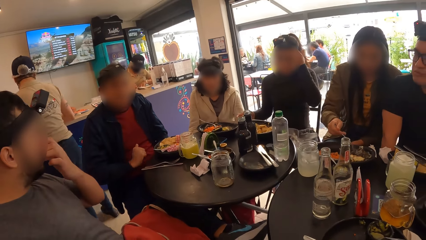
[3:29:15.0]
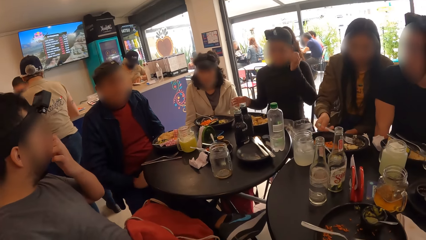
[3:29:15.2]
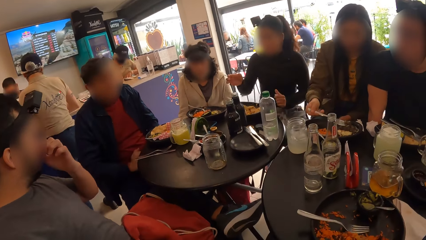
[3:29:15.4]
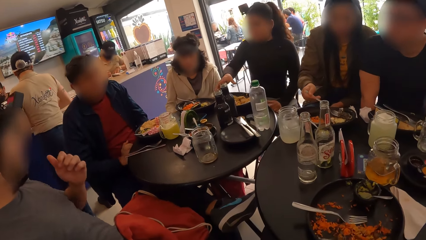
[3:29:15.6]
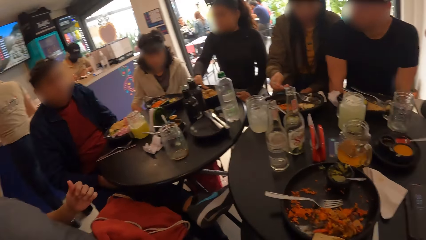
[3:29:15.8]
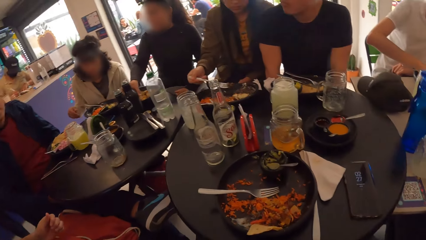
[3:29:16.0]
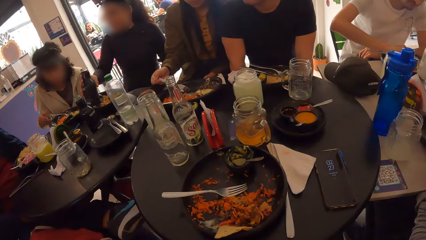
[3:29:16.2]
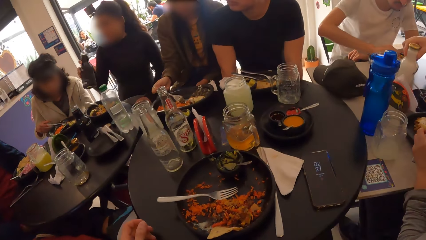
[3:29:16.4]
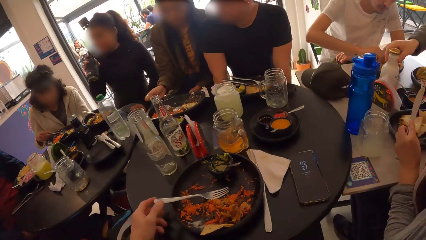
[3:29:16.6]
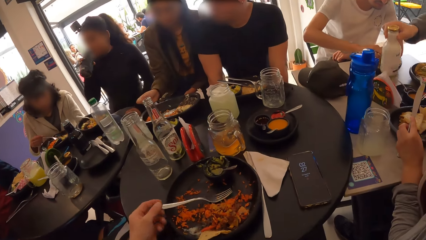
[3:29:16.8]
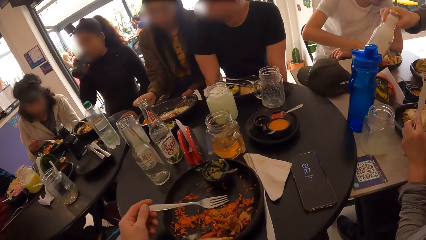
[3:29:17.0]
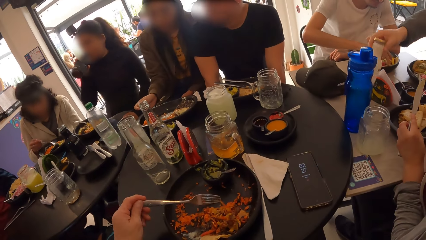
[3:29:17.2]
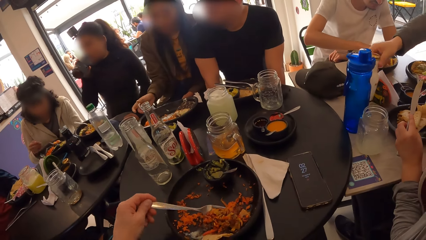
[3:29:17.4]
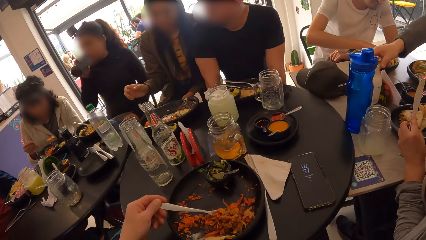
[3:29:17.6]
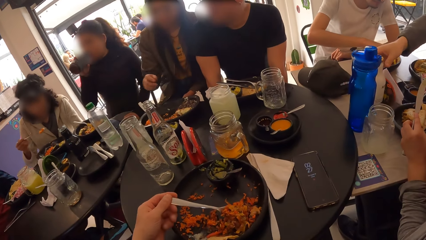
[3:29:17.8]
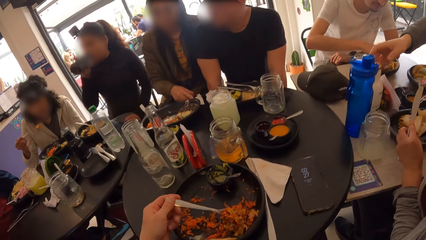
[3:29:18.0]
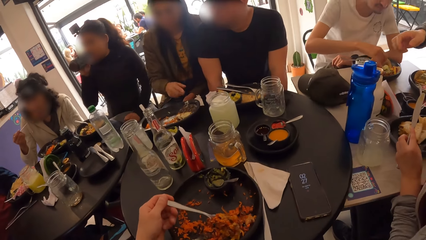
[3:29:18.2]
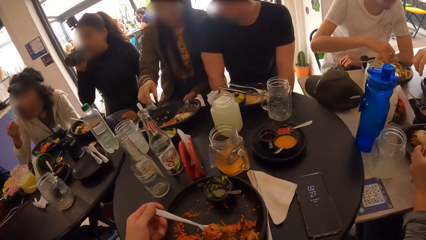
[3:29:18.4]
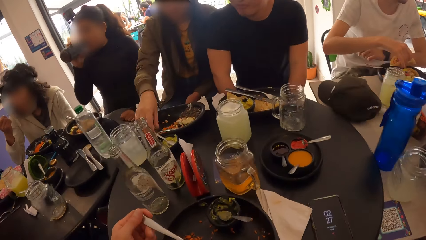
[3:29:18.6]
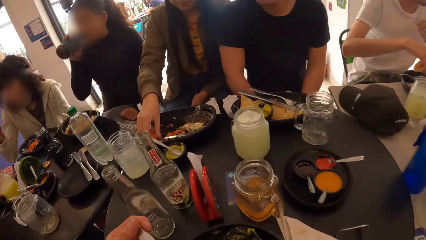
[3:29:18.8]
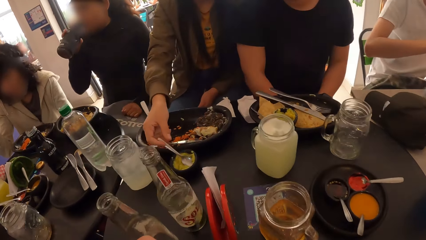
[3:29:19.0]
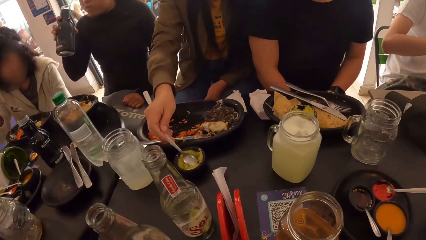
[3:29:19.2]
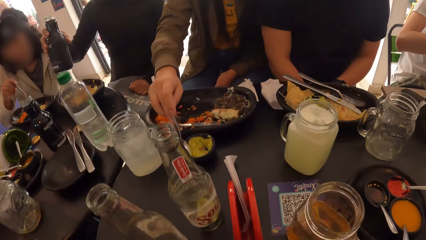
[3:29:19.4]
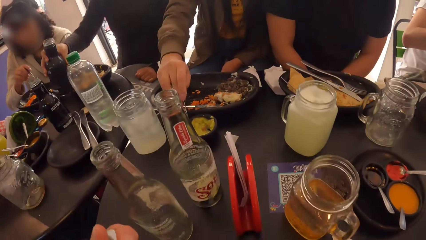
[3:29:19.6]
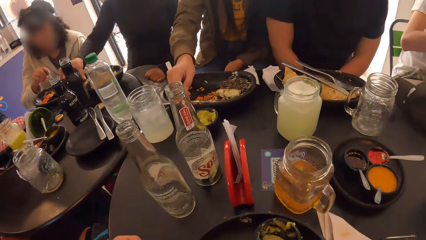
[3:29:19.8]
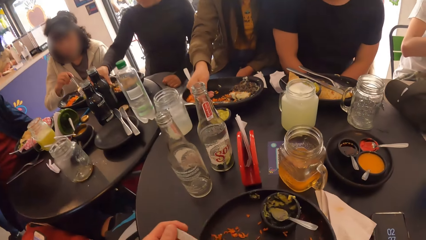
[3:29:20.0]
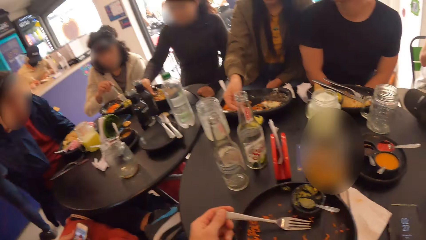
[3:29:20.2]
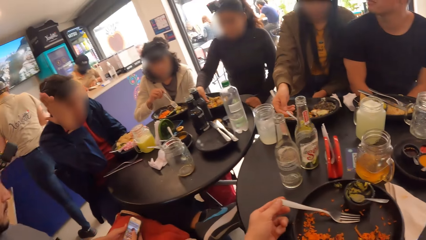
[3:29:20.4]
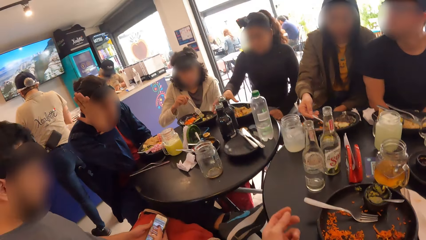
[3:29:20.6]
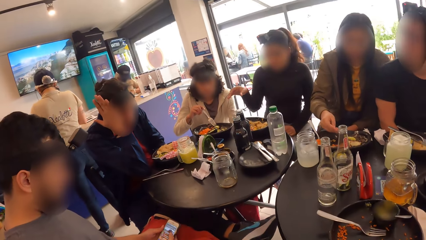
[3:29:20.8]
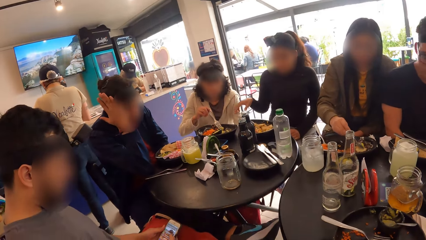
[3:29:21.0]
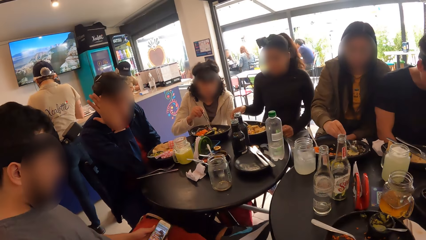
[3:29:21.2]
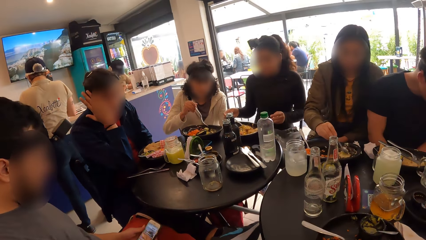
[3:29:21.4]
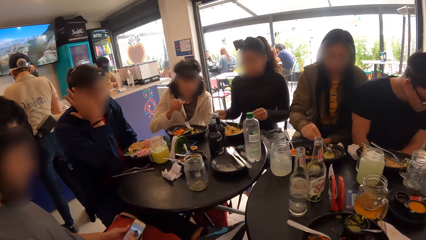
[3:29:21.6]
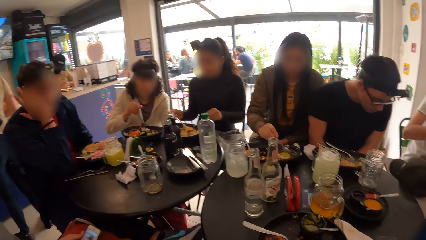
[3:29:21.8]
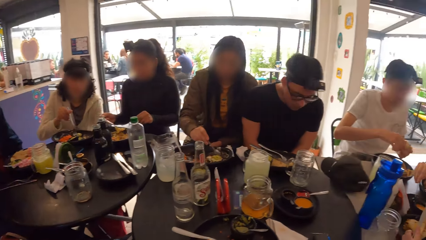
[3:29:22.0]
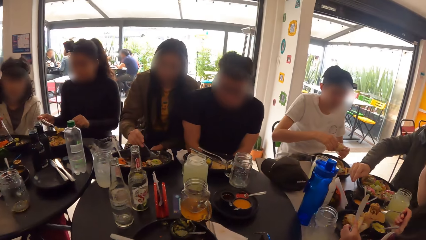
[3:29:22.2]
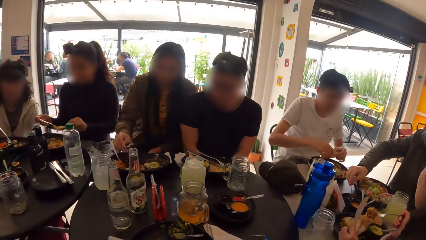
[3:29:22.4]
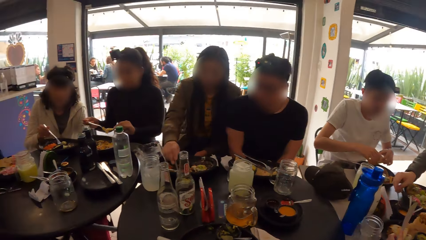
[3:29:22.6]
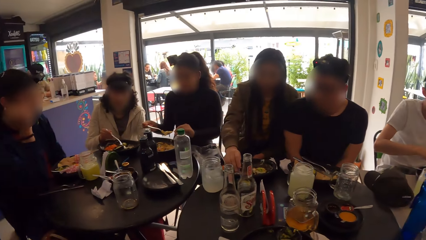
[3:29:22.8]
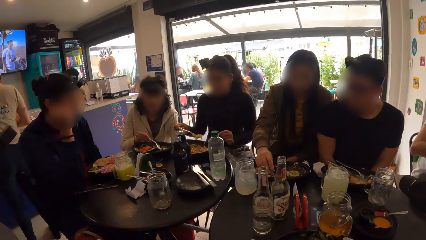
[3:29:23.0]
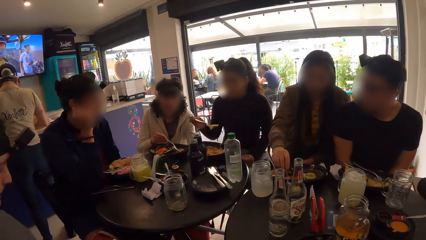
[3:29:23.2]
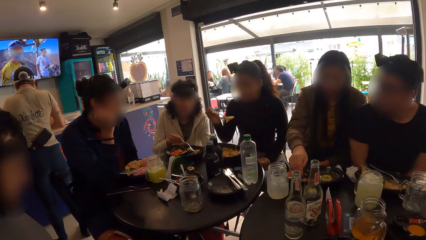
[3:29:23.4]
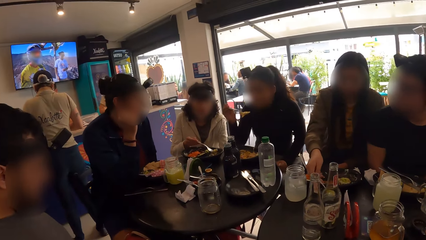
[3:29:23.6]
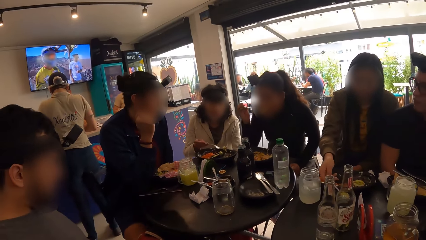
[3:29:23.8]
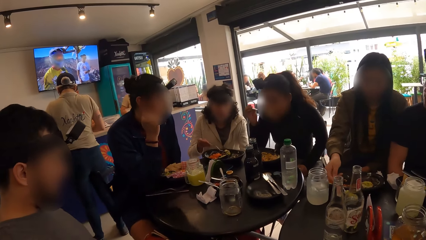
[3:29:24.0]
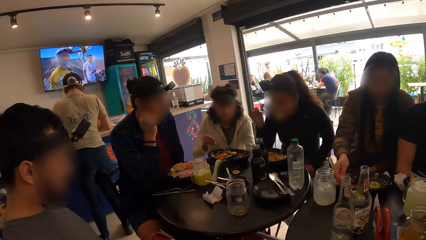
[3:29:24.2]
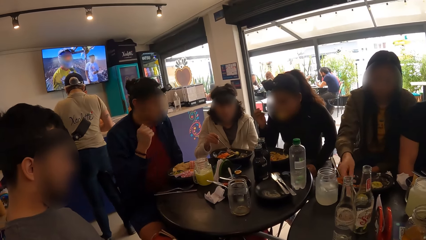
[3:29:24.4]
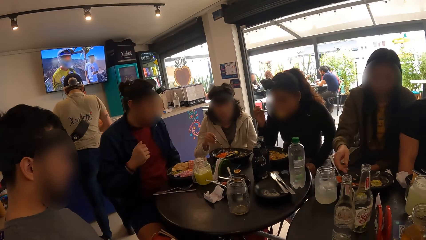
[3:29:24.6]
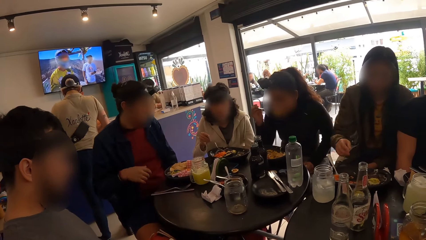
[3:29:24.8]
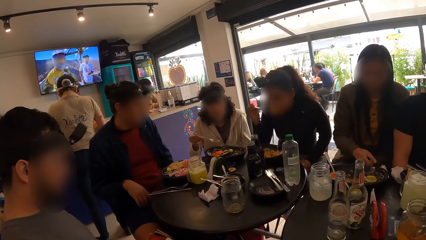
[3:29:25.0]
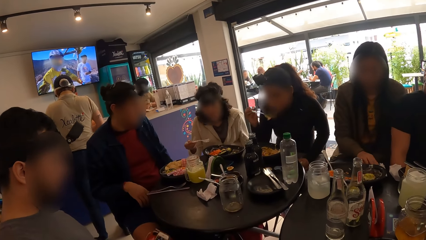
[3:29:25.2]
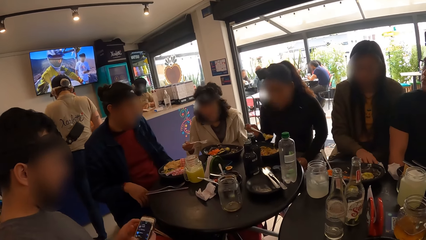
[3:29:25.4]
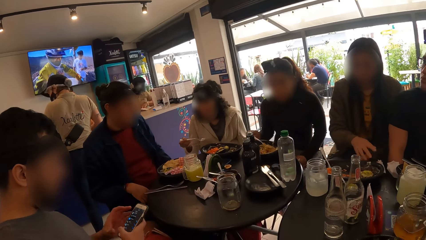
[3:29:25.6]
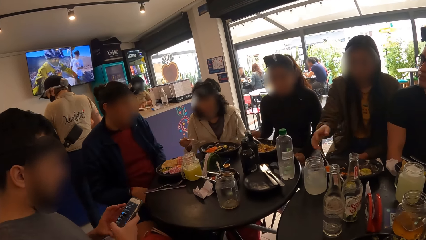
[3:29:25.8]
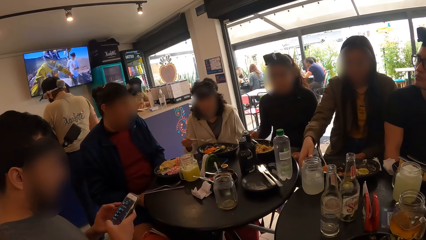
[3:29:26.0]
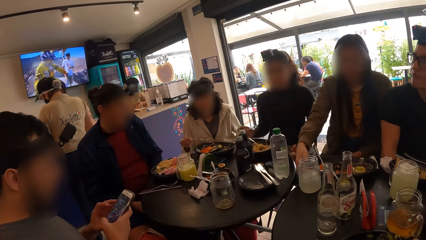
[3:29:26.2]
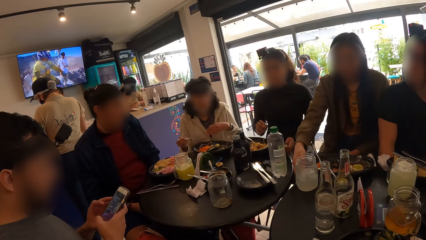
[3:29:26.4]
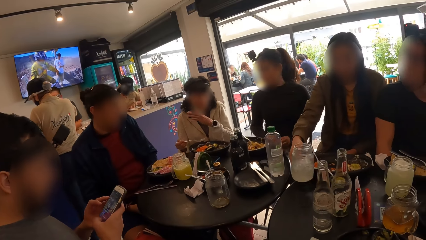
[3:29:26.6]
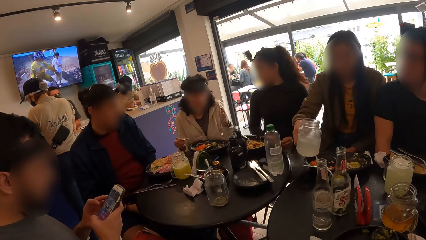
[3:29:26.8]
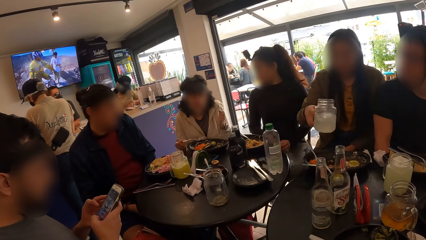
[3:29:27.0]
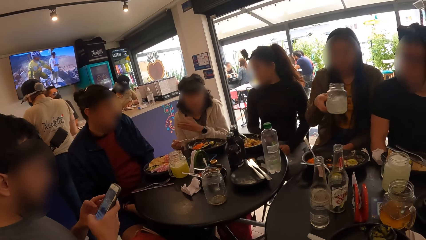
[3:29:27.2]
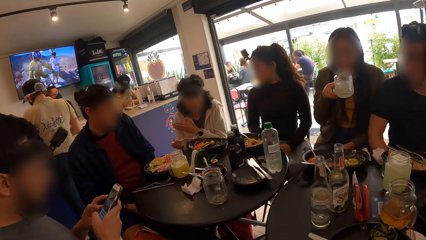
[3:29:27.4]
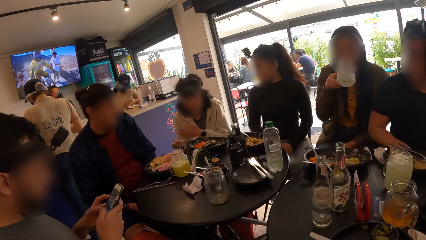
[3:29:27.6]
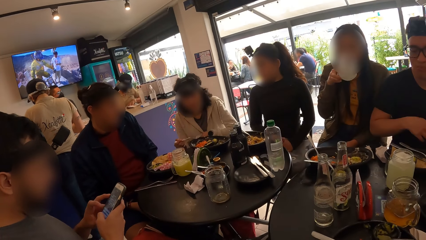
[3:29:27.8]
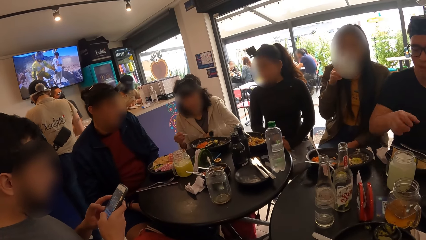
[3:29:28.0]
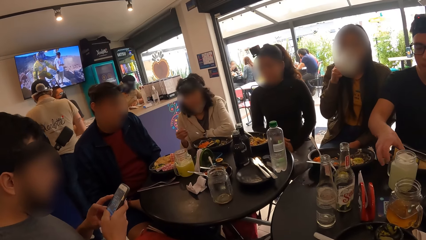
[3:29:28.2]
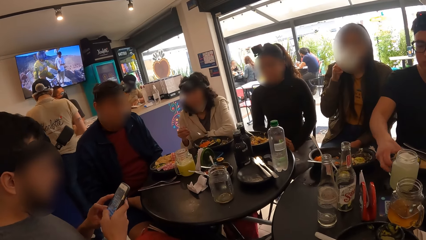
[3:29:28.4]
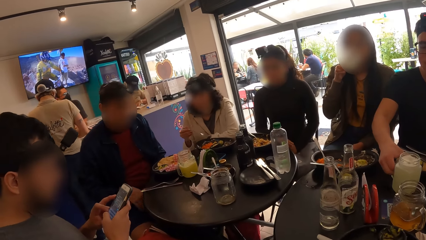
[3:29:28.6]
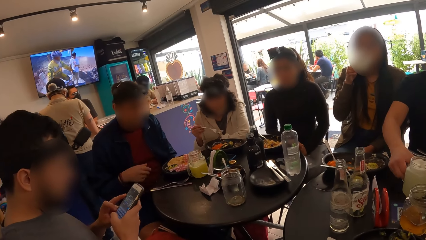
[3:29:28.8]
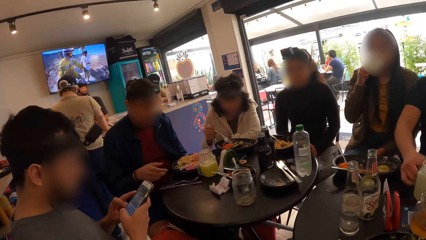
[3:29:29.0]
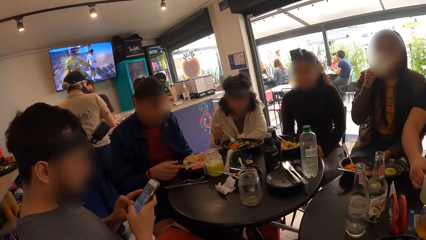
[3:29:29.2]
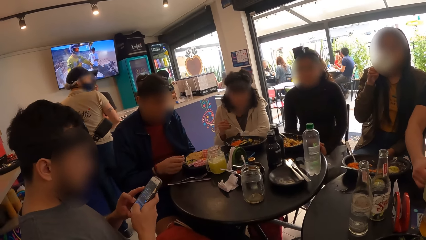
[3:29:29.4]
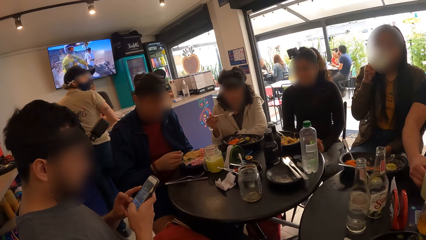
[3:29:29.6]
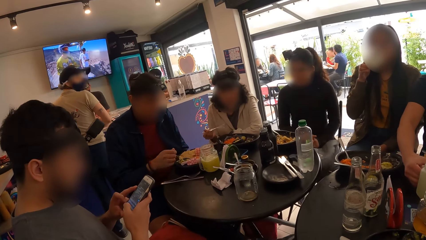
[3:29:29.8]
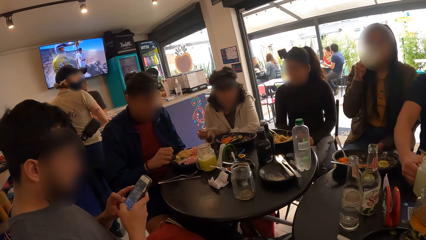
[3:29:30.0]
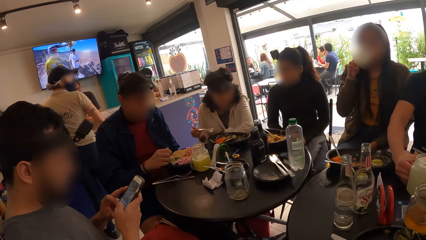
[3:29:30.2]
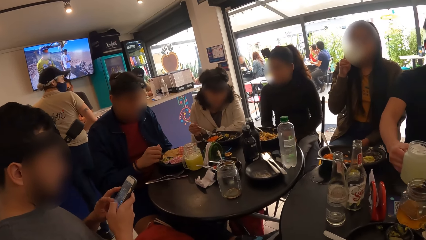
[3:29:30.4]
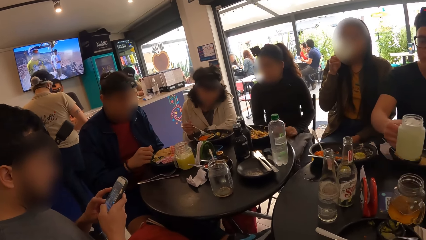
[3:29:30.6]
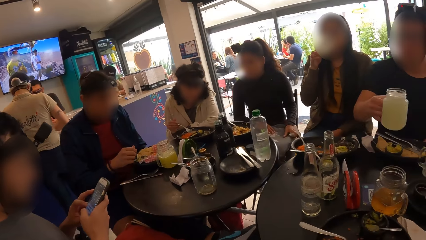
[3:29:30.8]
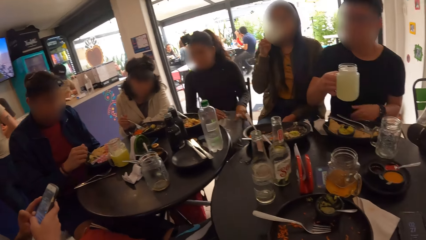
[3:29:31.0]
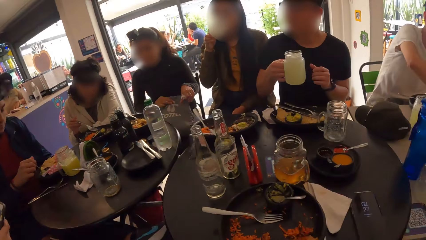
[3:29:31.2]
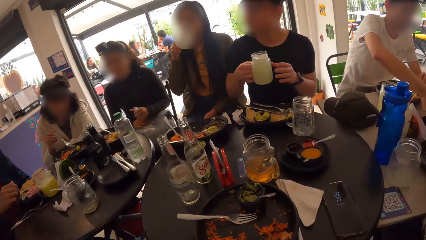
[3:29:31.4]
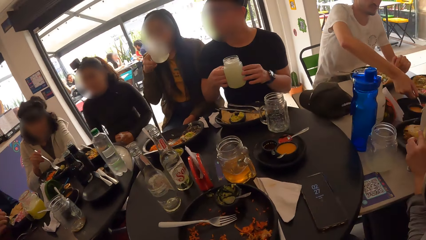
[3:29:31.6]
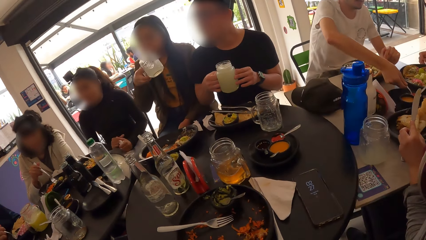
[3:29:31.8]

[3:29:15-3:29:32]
A woman picks the water bottle from the table with her right hand. The woman drinks from the water bottle in her right hand. The camera wearer eats the food. The woman drops the water bottle on the table with her right hand. The camera wearer looks at the people. A man operates a phone with his hands. Another woman picks the glass cup from the table with her right hand. The other woman drinks from the glass cup with her right hand. Another man picks the glass cup from the table with his right hand.
